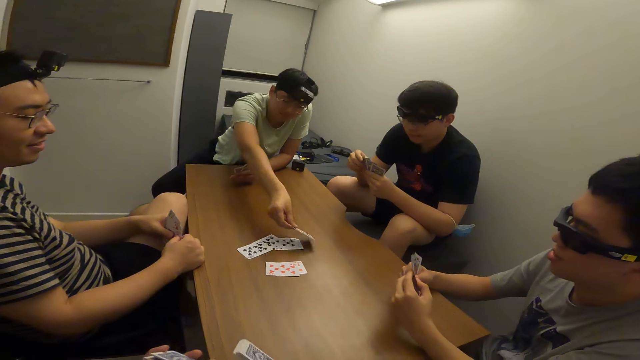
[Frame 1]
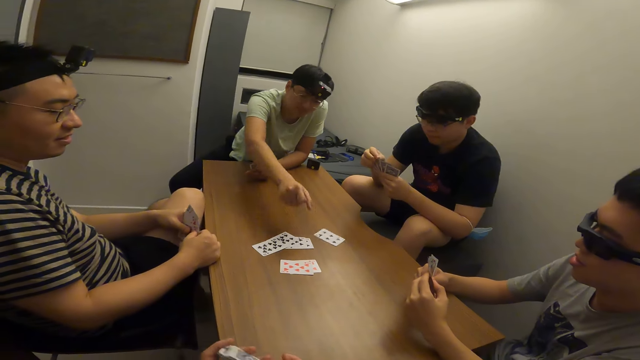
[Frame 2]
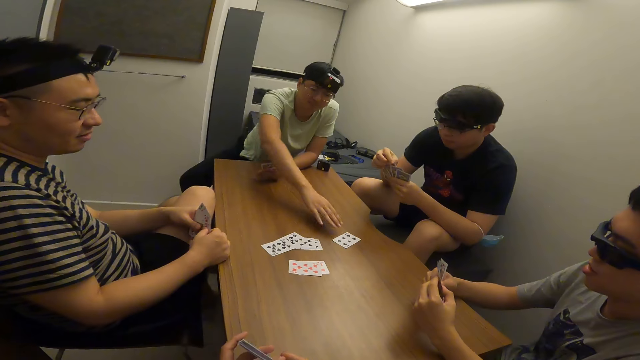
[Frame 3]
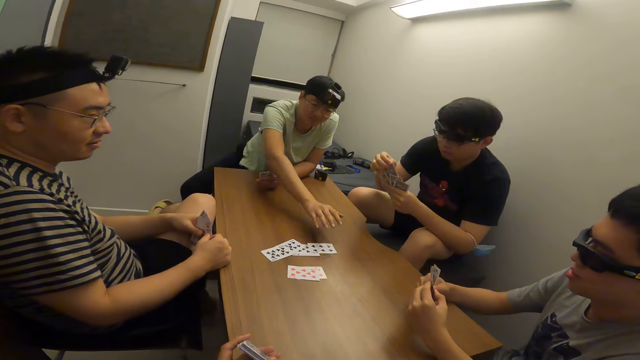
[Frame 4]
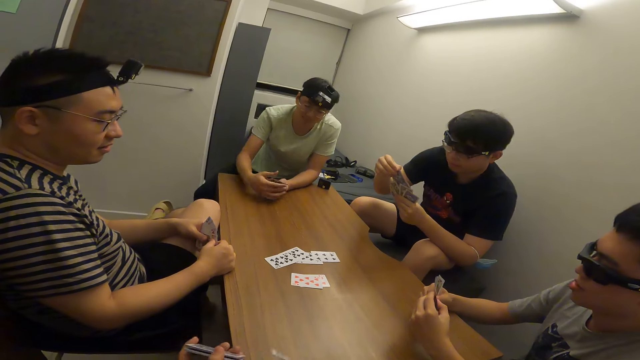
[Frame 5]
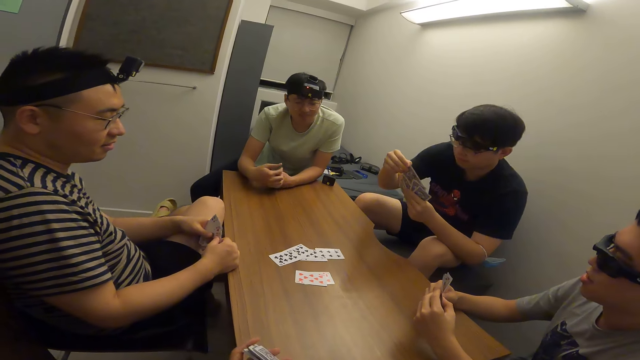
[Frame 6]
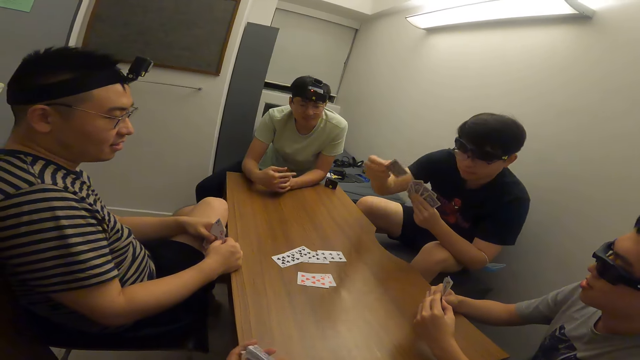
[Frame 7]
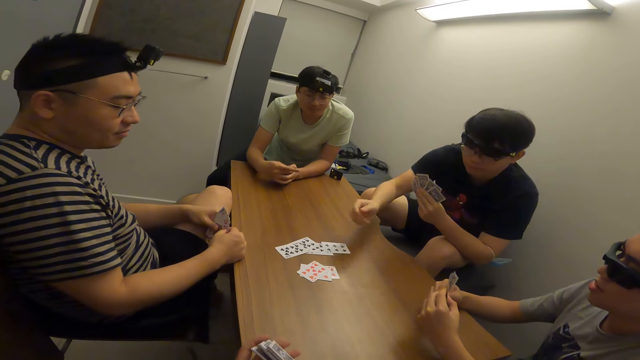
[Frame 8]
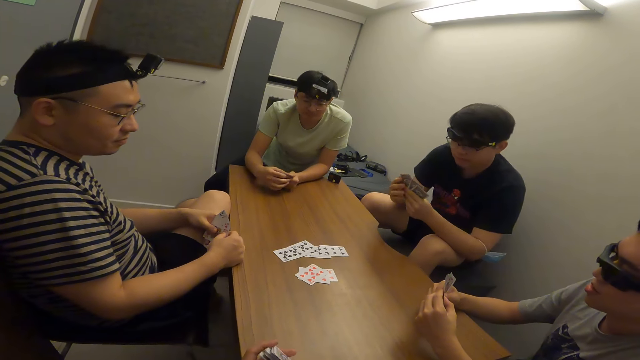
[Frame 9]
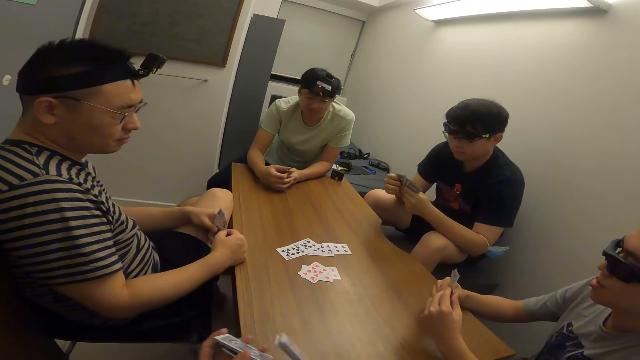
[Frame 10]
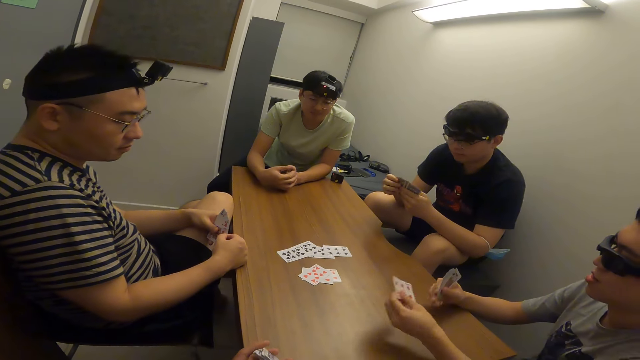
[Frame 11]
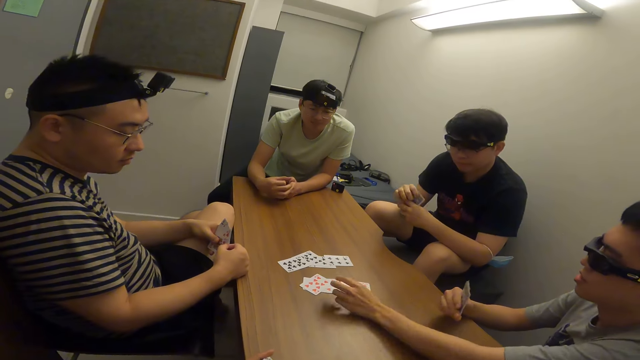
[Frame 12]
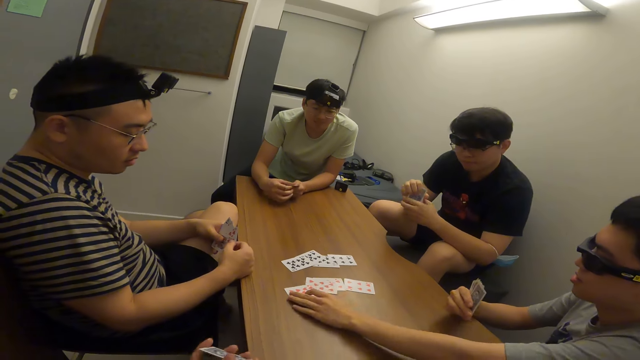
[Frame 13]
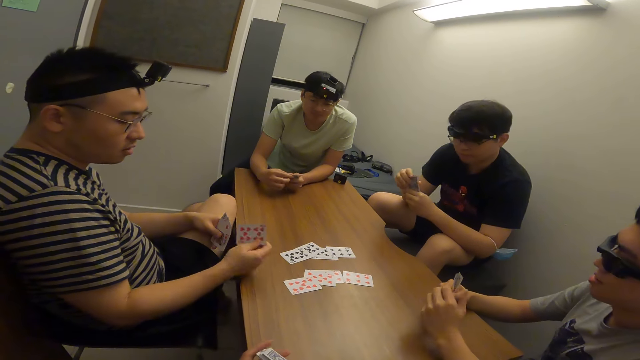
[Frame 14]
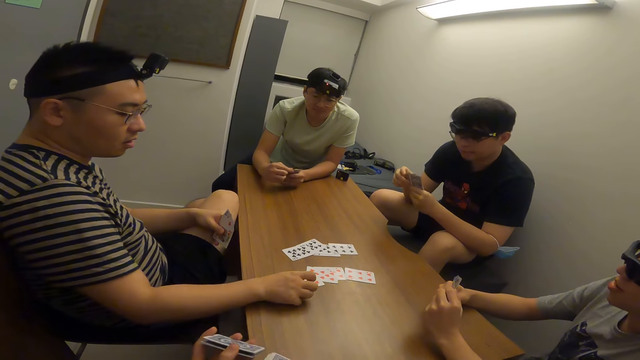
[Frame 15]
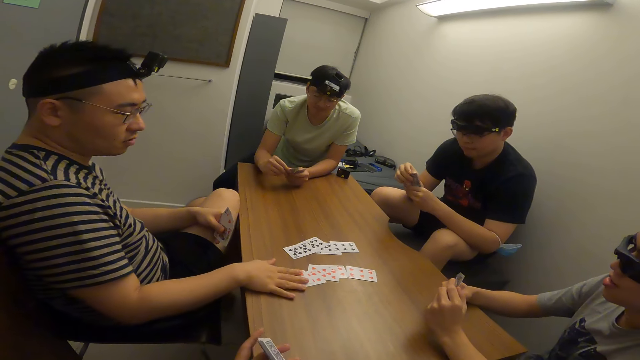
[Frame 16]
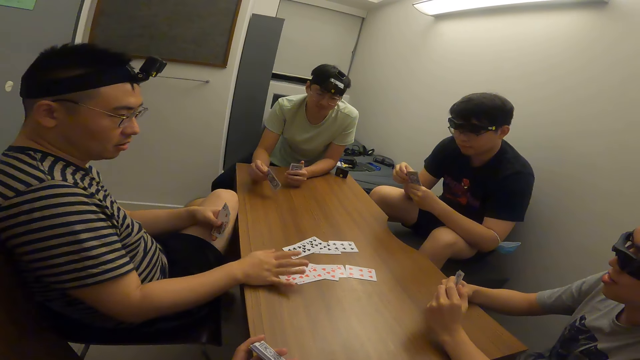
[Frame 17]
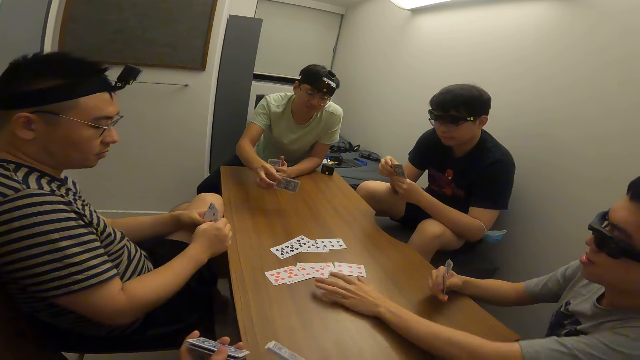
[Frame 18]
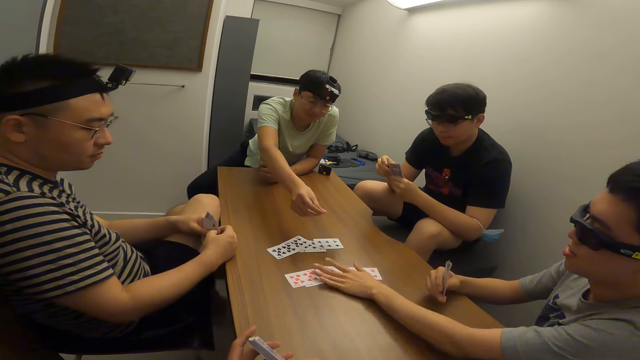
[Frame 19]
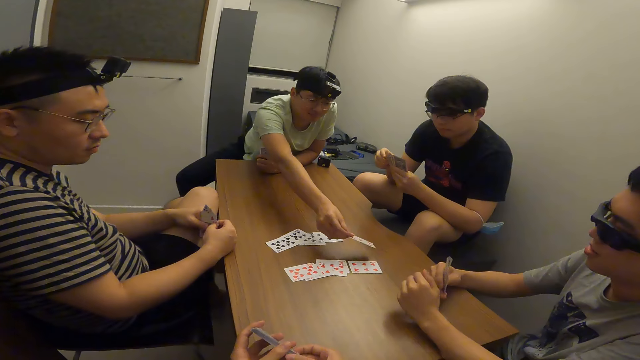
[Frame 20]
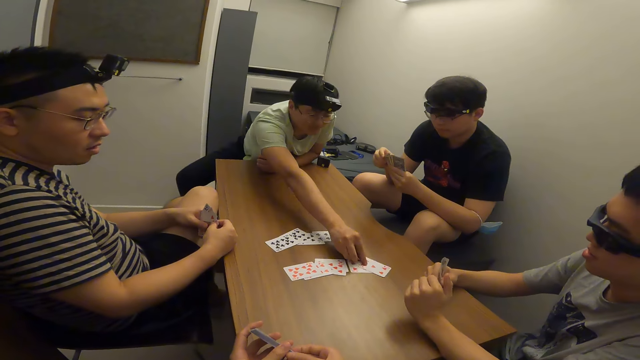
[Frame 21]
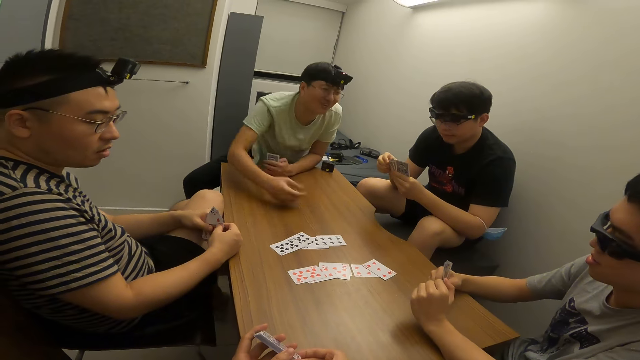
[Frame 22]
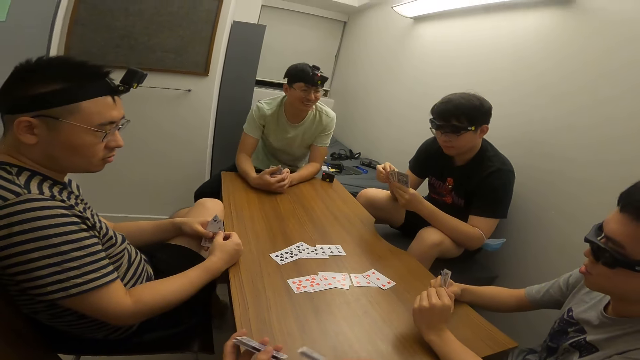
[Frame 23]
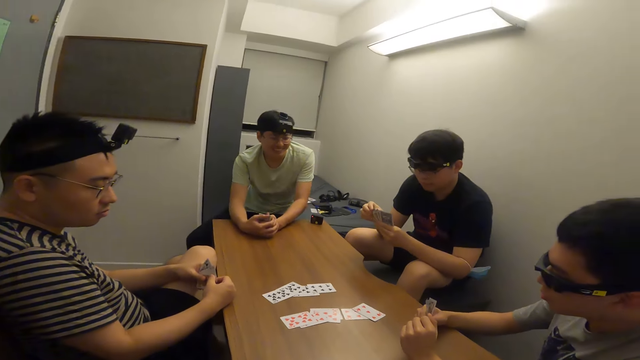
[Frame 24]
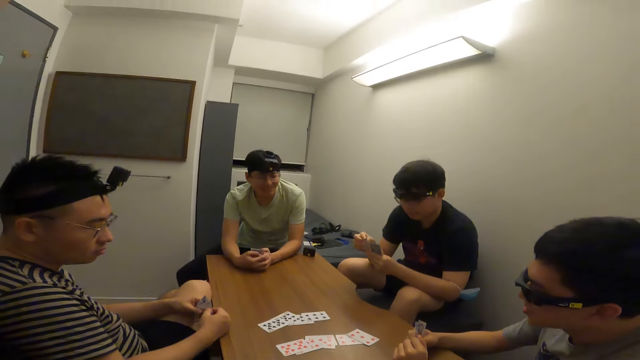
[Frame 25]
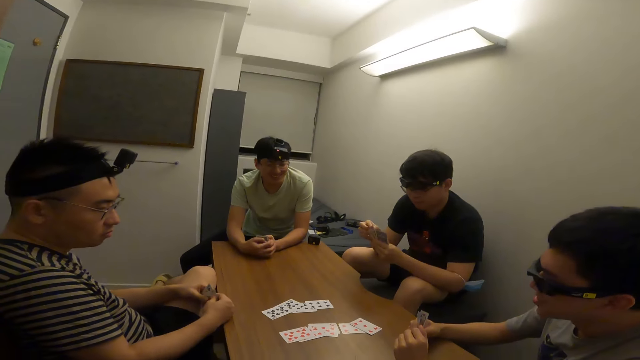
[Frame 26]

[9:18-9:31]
A player places a card on the table with his right hand. Another player places a card on the table with his right hand. A third player places a card on the table with his right hand. A fourth player places a card on the table with his right hand. The first player places a card on the table with his right hand.

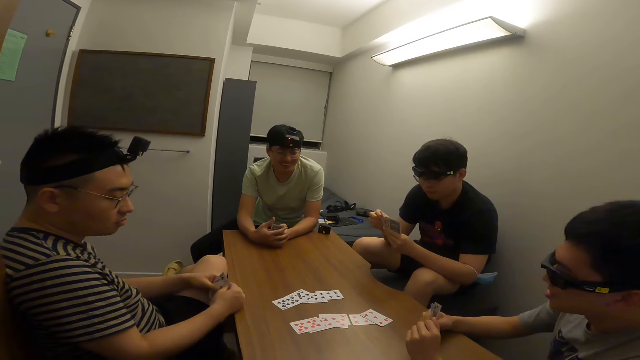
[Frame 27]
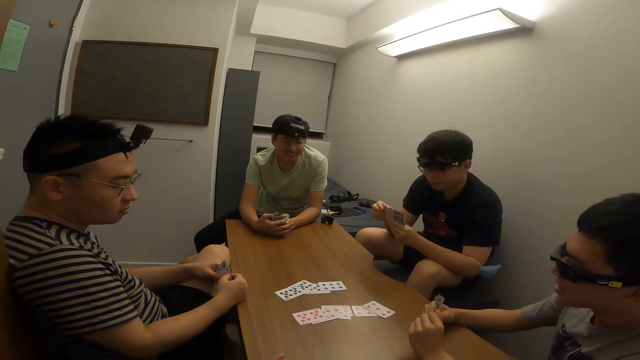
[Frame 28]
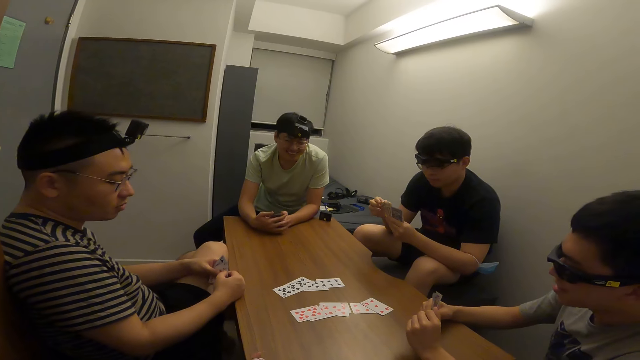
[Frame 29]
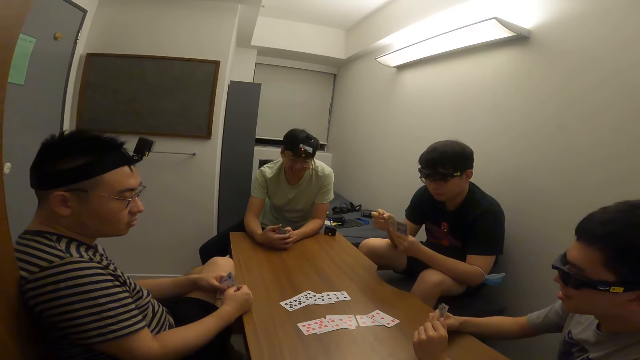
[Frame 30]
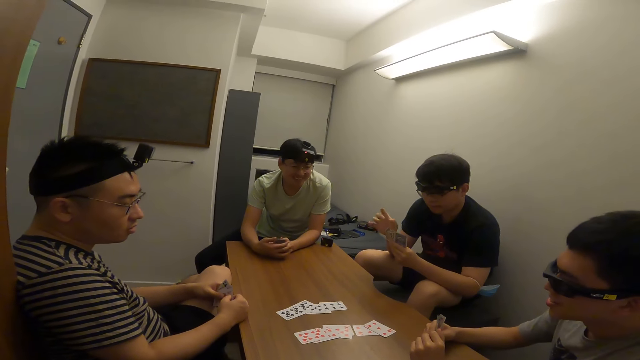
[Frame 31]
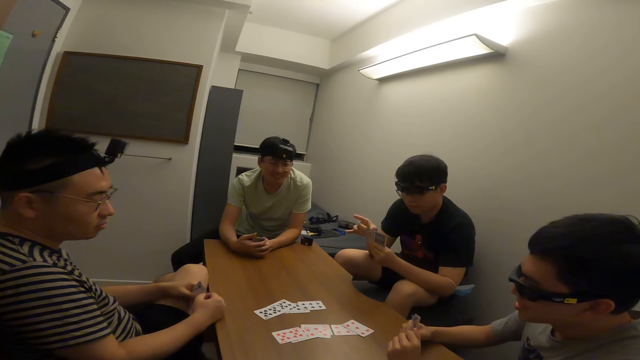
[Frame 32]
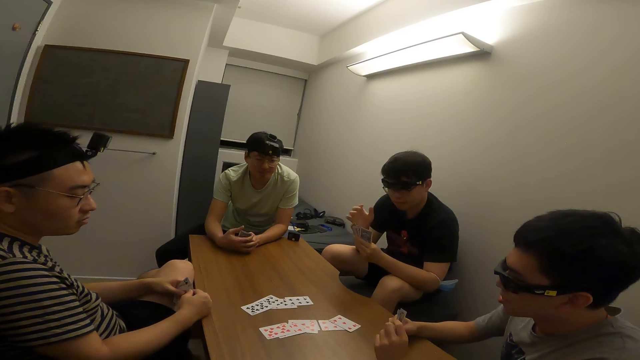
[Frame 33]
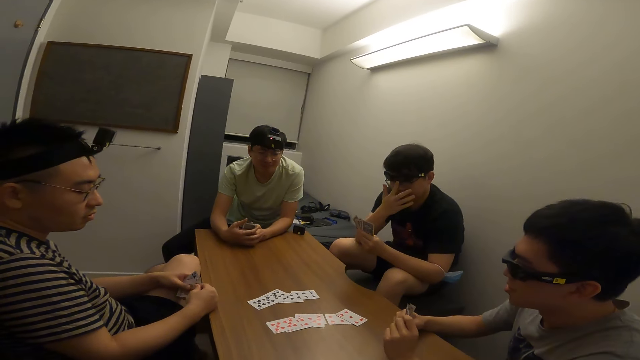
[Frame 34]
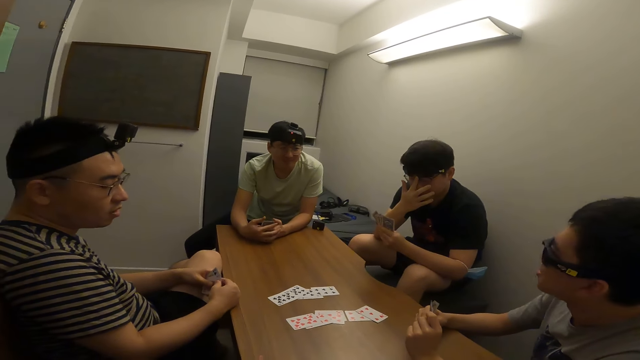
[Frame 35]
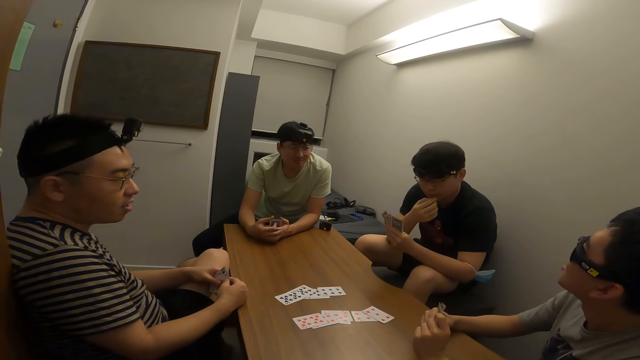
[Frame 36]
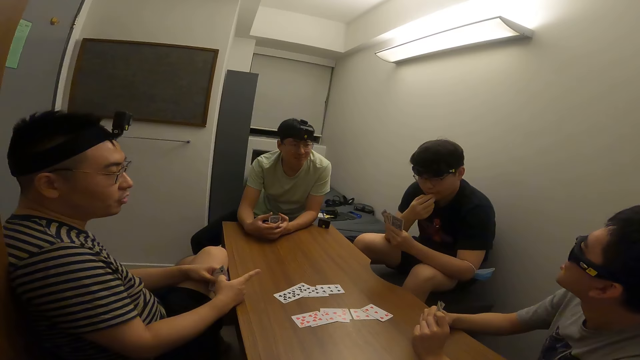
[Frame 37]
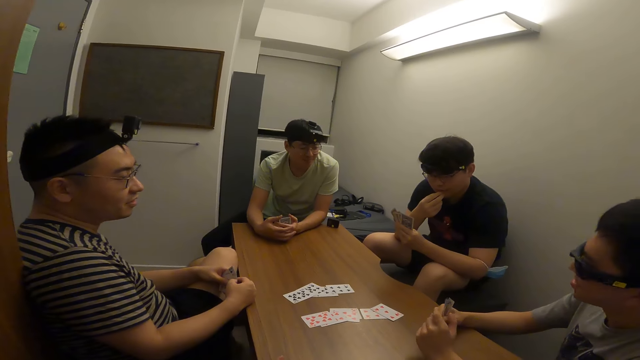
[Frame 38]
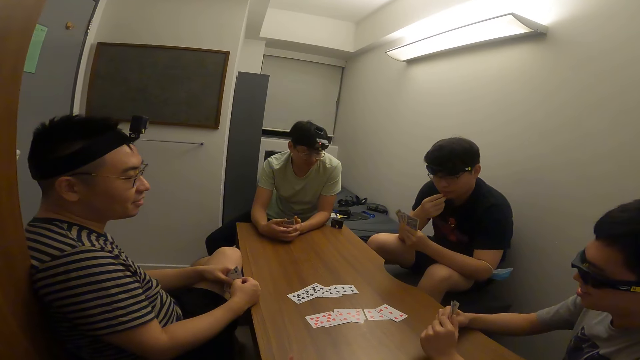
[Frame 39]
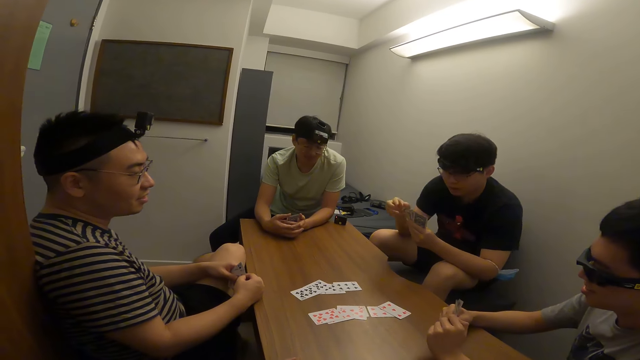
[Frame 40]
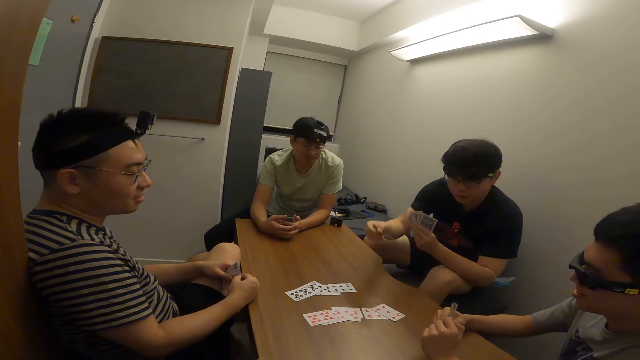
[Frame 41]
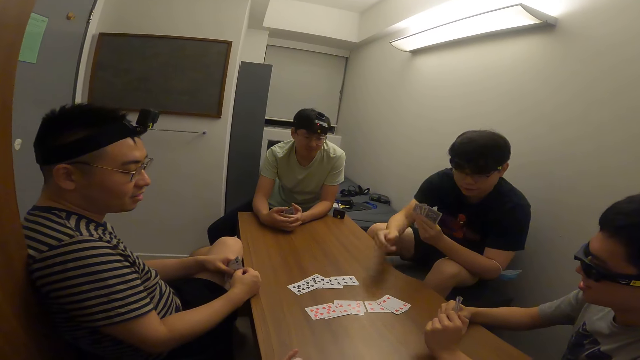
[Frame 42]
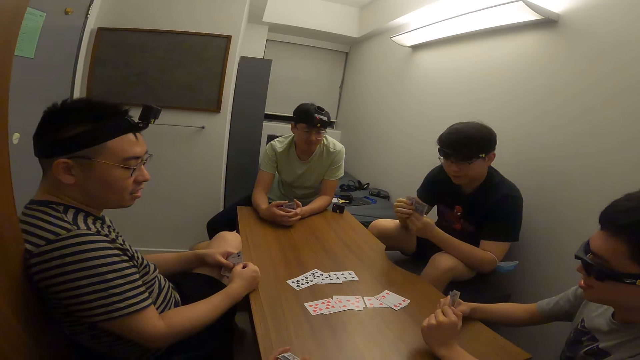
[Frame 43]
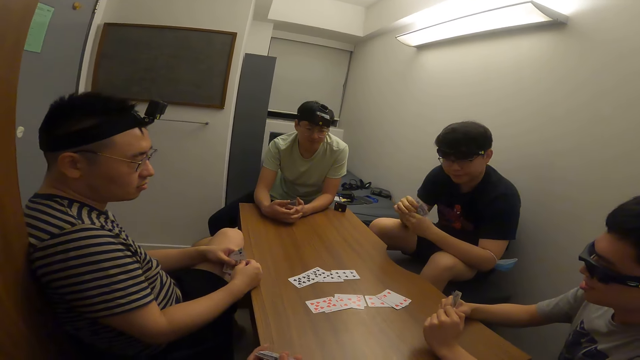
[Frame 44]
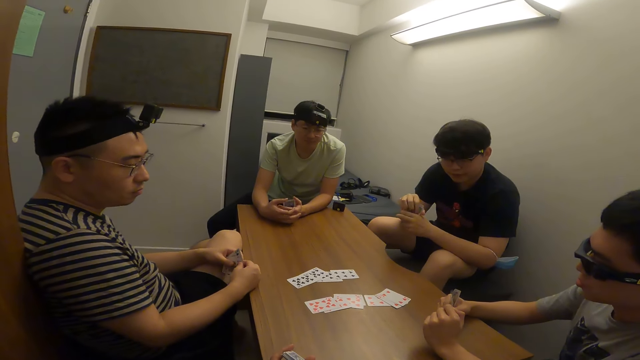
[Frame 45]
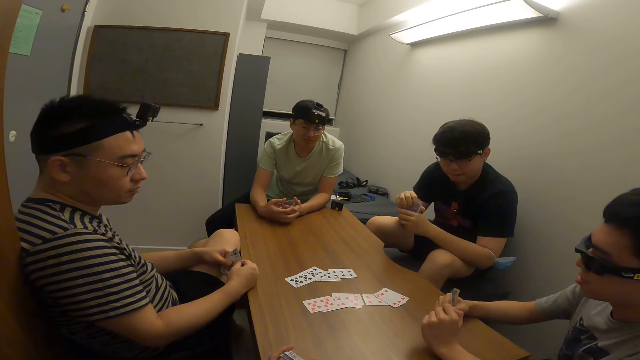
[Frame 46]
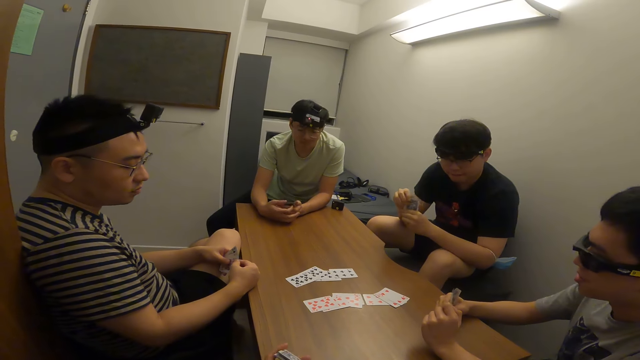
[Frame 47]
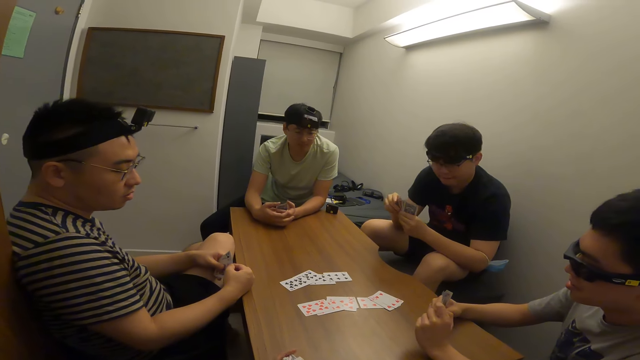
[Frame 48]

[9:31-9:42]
A player places a card on the table with his right hand.
